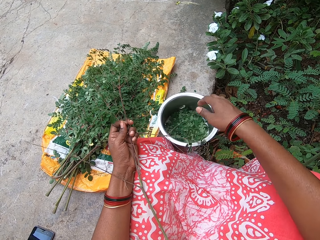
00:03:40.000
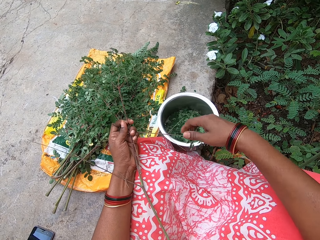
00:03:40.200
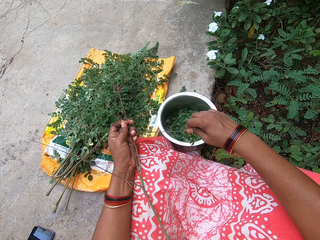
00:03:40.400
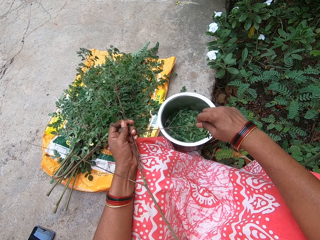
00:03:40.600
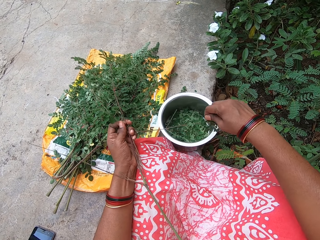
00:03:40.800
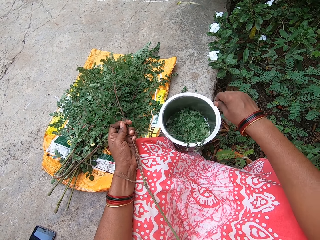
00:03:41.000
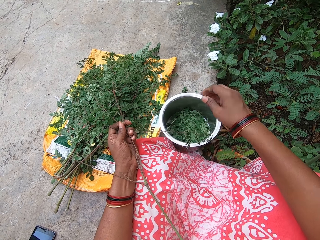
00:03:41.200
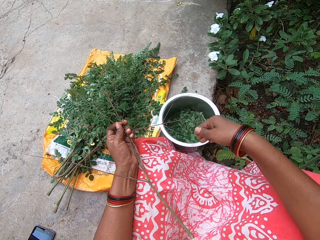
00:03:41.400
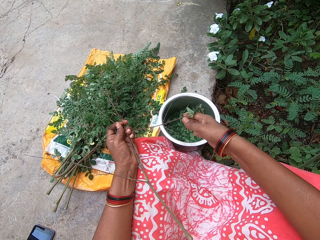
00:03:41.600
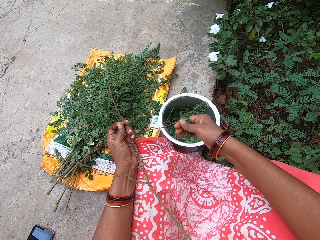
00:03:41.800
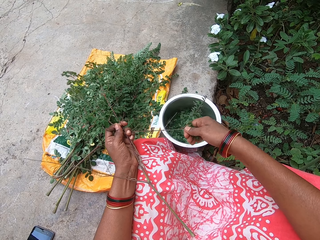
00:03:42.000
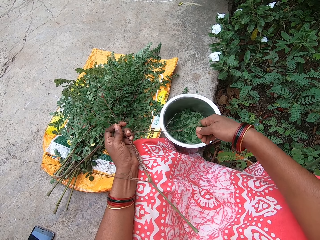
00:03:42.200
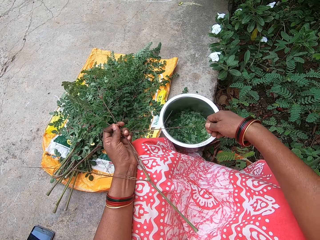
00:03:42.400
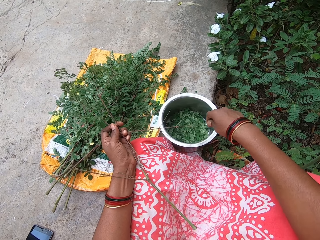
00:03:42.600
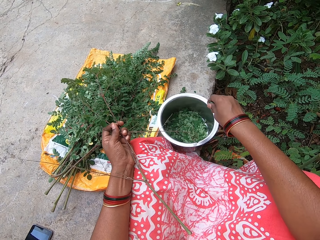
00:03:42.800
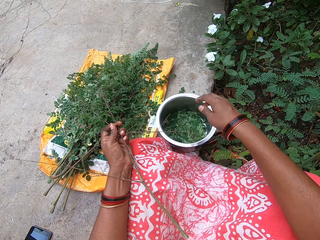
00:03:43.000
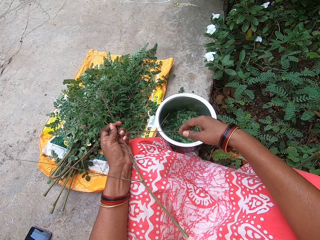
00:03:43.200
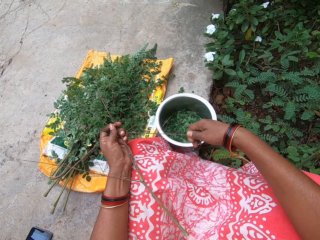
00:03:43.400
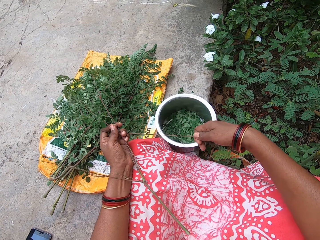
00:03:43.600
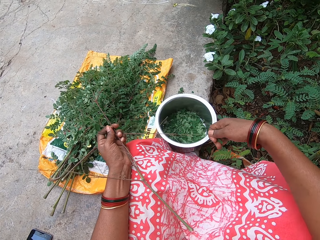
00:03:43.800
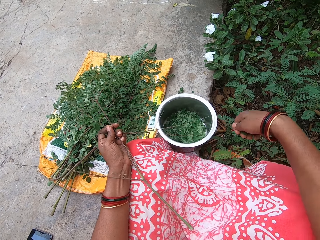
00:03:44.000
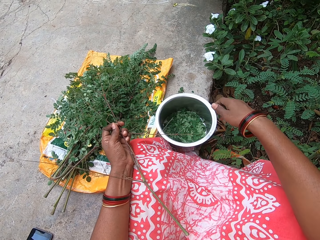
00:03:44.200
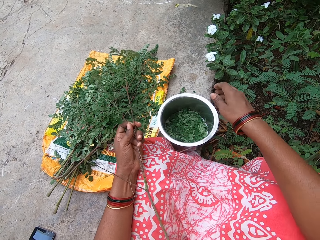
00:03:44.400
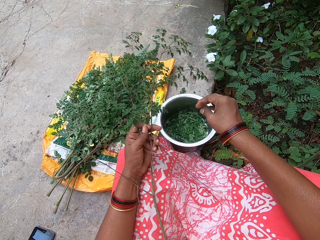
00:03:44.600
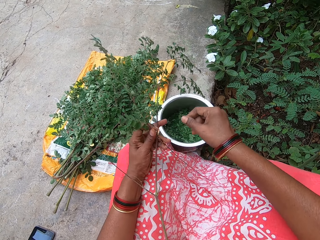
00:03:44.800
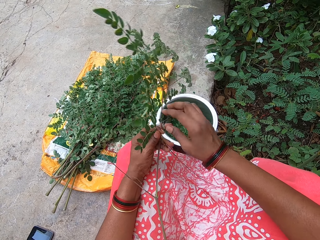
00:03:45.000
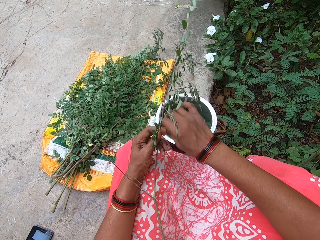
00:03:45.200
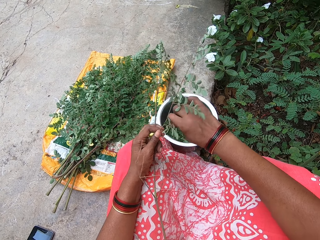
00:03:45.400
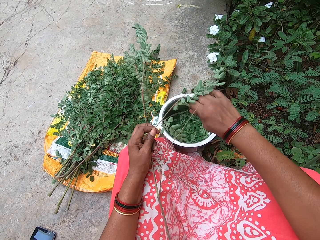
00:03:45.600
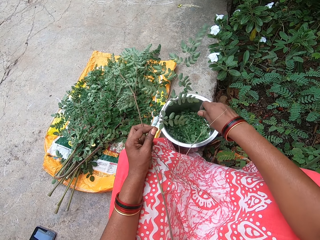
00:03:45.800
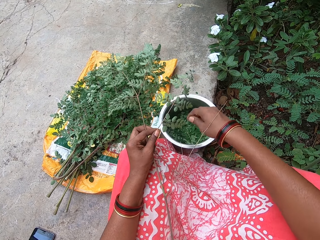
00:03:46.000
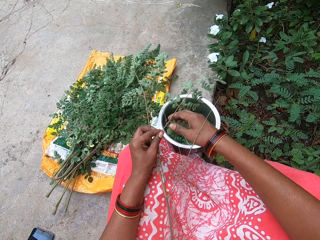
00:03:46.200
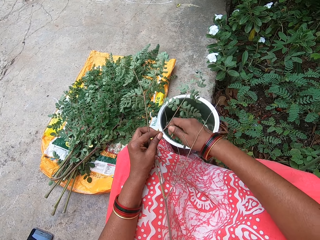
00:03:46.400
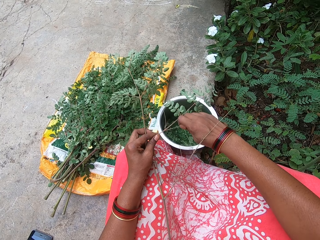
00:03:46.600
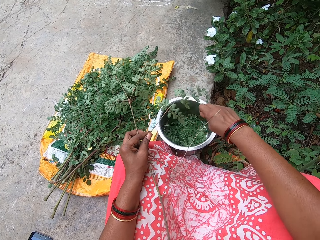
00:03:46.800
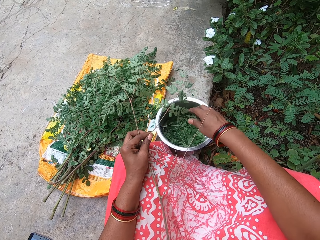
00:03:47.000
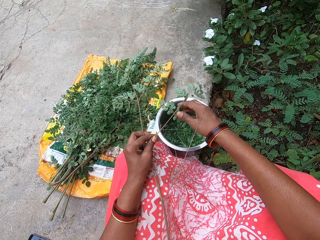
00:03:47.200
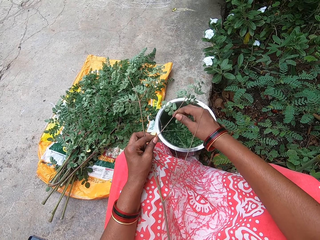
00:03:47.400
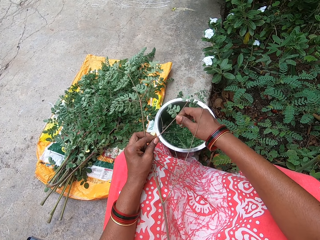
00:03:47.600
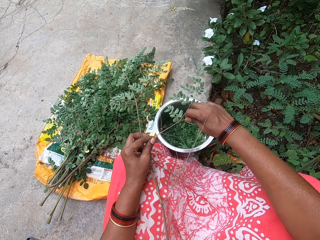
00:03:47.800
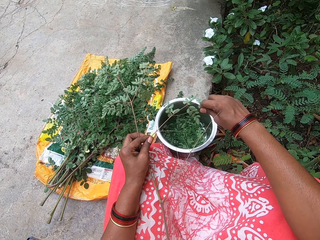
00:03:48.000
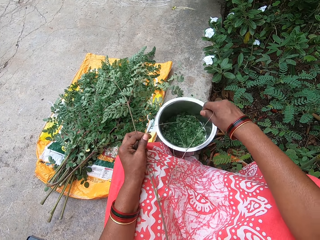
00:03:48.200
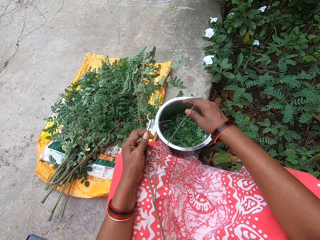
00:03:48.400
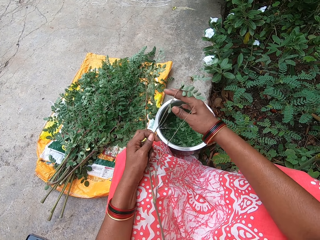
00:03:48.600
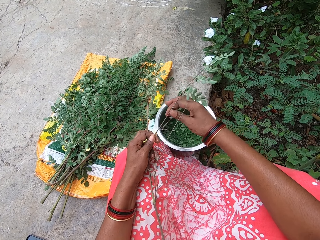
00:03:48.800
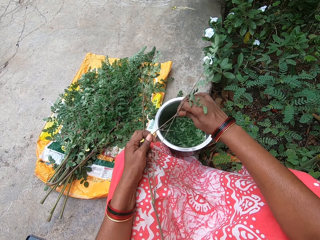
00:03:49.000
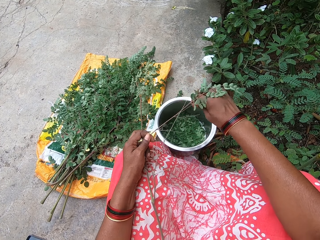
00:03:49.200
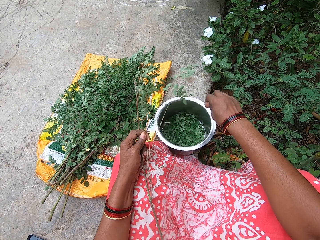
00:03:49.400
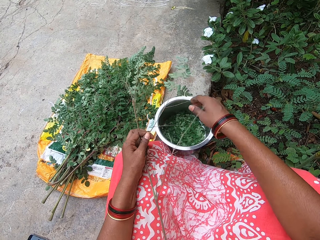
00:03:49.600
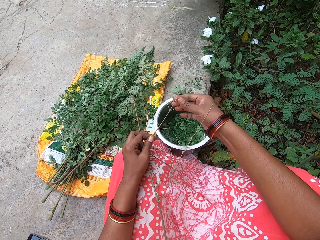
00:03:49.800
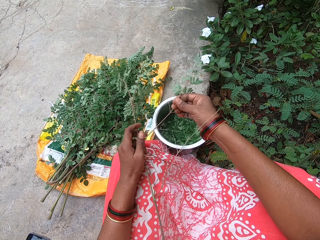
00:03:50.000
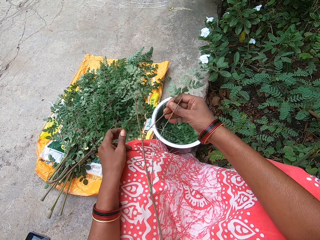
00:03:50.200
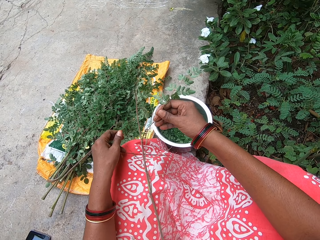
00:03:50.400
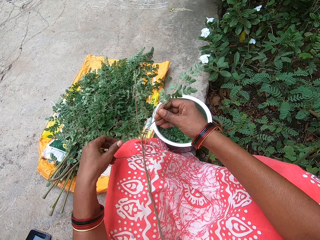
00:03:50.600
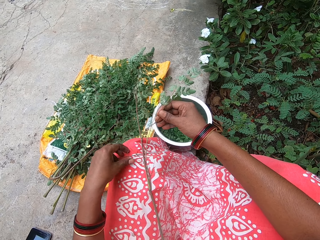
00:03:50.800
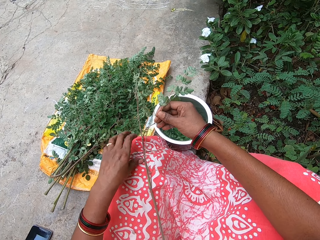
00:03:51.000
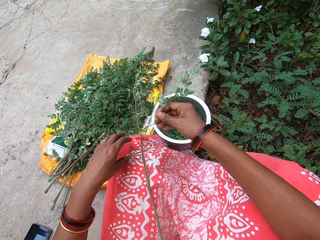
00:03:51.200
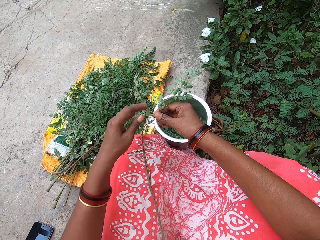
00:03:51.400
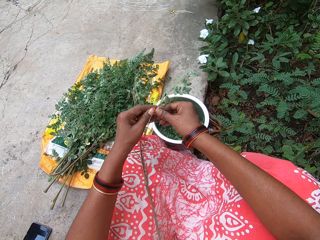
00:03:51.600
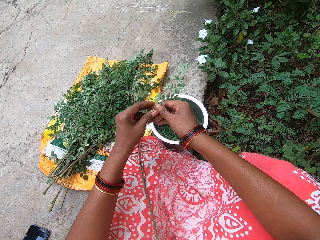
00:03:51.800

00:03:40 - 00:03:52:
The camera wearer puts the leaves in her right hand in the bowl on the ground. She plucks the leaves from the plant stem in her left hand with her right hand. She puts the leaves in her right hand in the bowl on the ground. She plucks the leaves from the plant stem in her left hand with her right hand. She puts the leaves in her right hand in the bowl on the ground. She plucks the leaves from the plant stem in her left hand with her right hand. She puts the leaves in her right hand in the bowl on the ground. She plucks the leaves from the plant stem in her left hand with her right hand. She puts the leaves in her right hand in the bowl on the ground. She plucks the leaves from the plant stem in her left hand with her right hand. She puts the leaves in her right hand in the bowl on the ground. She plucks the leaves from the plant stem in her left hand with her right hand. She puts the leaves in her right hand in the bowl on the ground. She plucks the leaves from the plant stem in her left hand with her right hand. She puts the leaves in her right hand in the bowl on the ground.

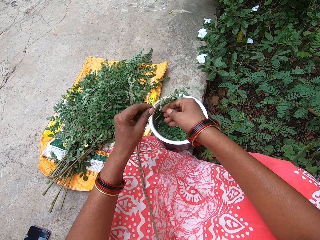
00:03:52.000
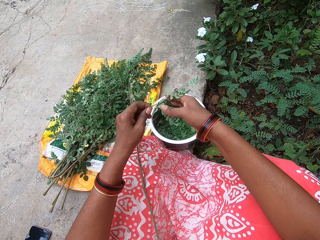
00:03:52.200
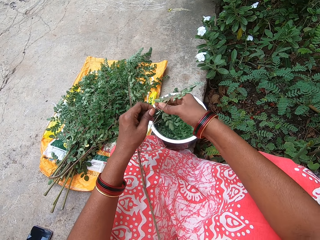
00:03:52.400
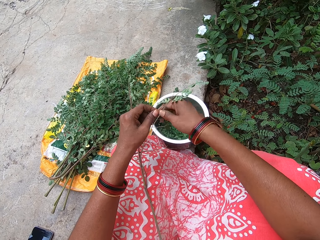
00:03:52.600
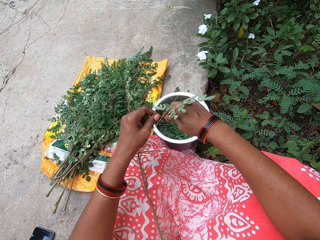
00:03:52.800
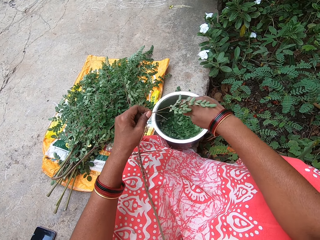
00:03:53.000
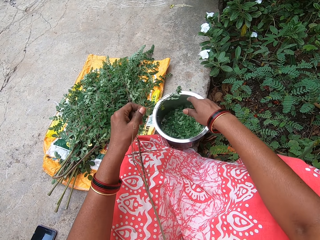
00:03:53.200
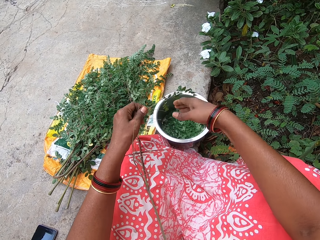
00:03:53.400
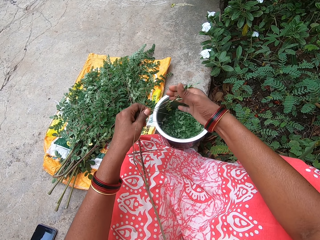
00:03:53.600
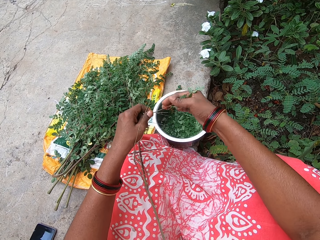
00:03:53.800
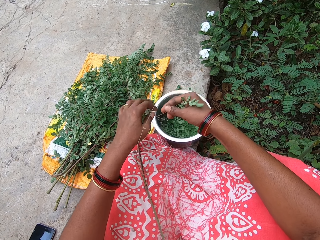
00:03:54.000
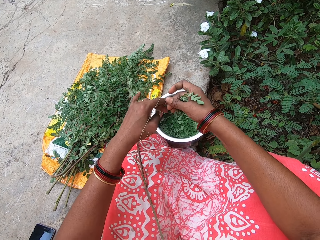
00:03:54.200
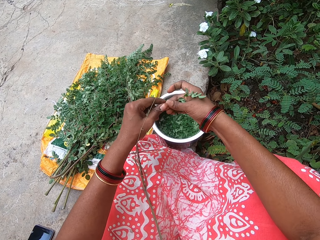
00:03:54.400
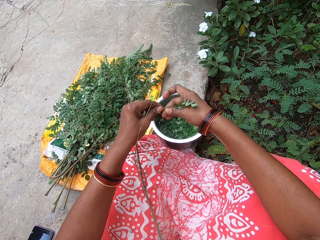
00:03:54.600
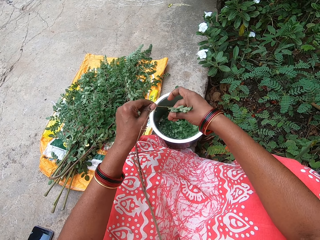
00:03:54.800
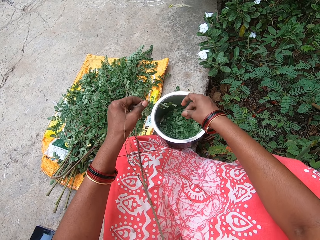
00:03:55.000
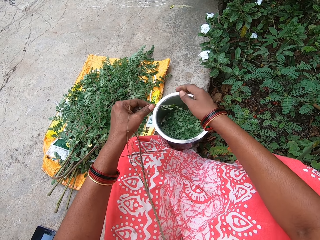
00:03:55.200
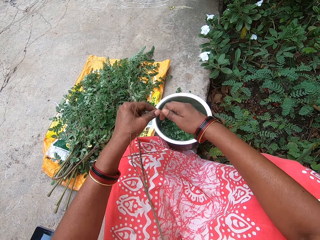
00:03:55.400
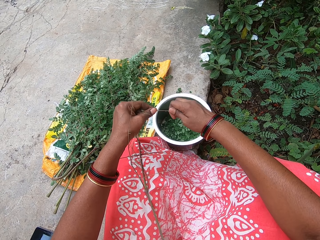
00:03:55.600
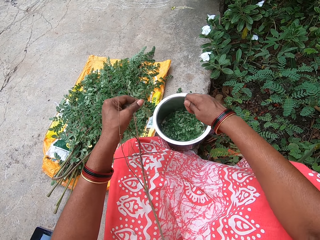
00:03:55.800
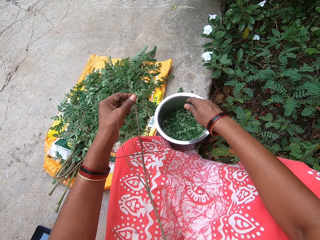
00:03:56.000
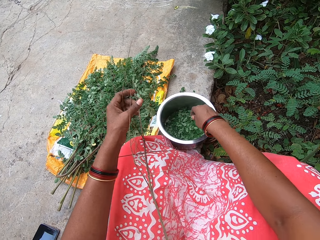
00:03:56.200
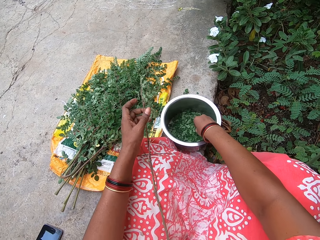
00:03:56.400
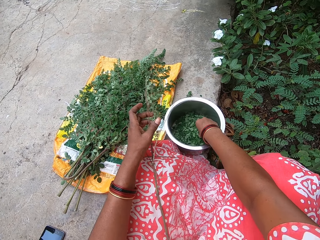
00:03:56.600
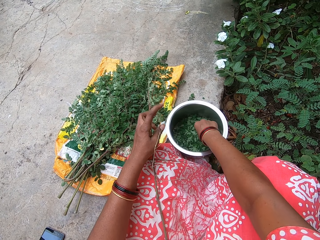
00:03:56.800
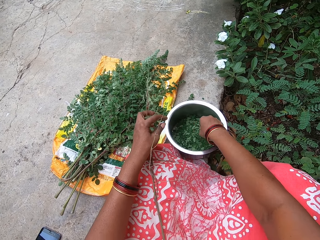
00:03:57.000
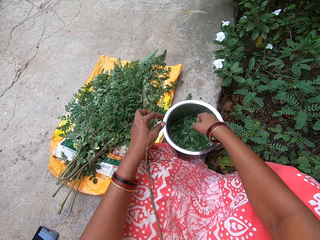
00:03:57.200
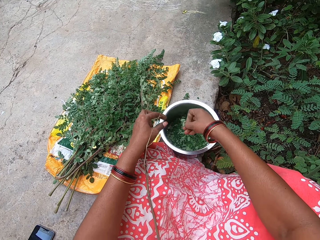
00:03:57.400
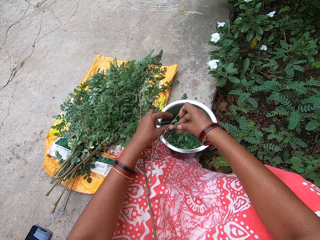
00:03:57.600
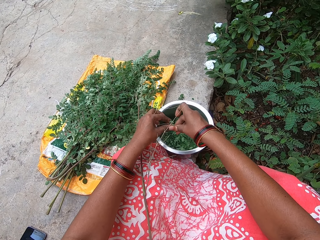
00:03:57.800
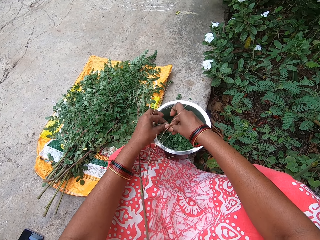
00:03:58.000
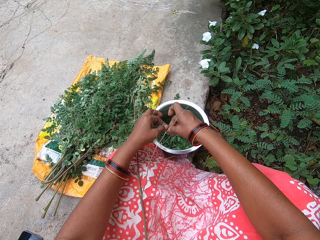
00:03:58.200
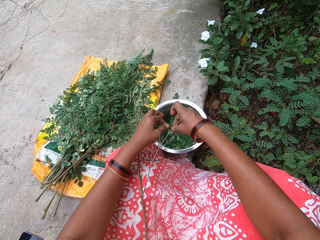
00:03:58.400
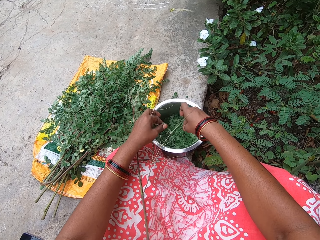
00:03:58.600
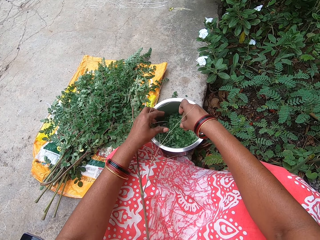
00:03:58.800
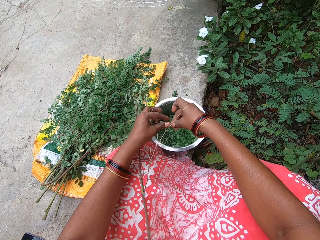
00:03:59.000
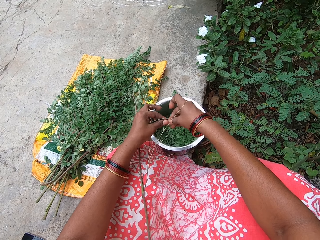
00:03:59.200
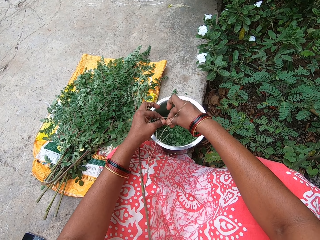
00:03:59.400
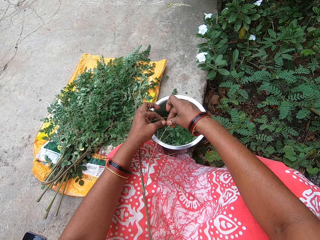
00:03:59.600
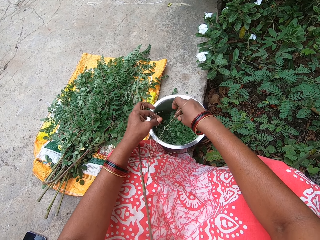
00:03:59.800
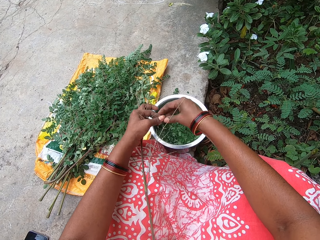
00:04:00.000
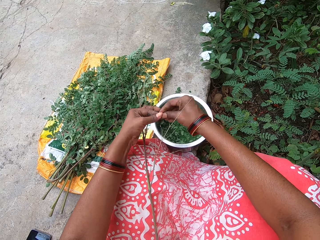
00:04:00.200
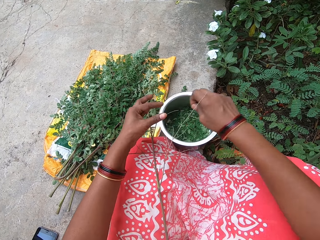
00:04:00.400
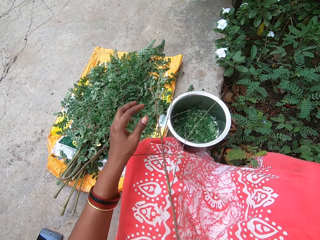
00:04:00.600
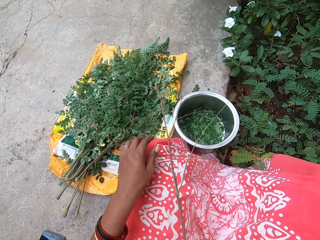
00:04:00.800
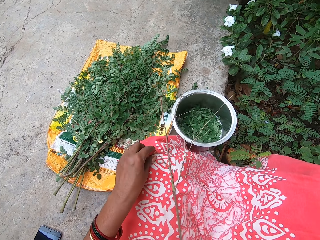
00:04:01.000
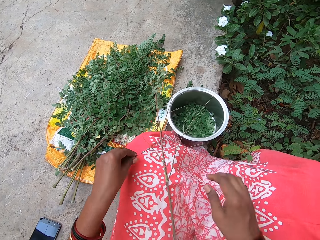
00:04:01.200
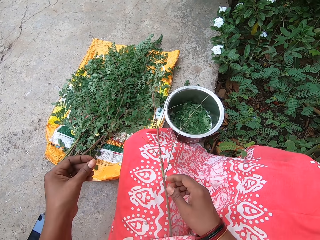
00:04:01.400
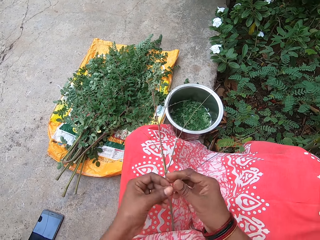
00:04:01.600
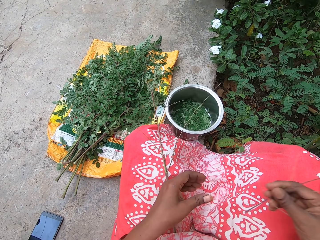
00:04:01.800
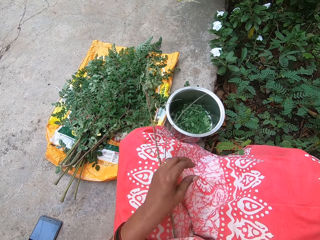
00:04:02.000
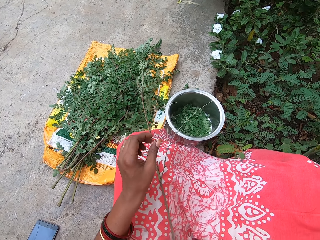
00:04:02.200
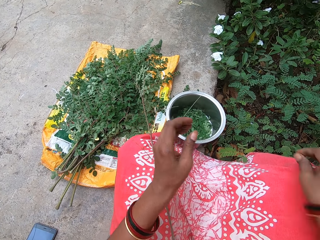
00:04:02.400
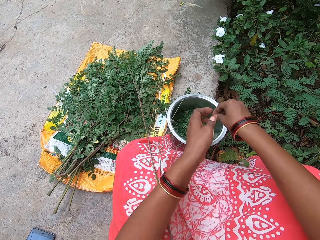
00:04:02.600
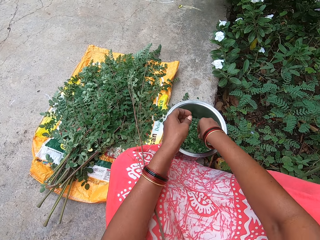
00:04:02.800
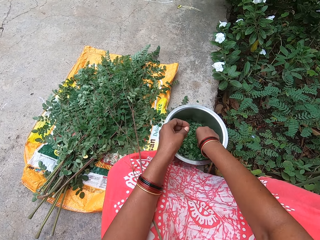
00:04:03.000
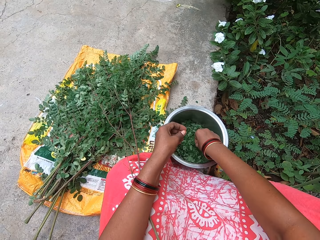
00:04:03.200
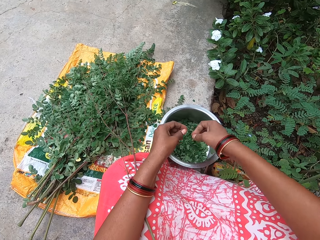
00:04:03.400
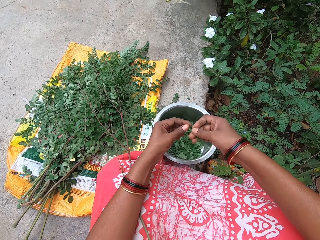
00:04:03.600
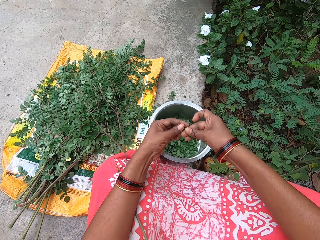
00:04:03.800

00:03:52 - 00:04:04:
The camera wearer plucks the leaves from the plant stem in her left hand with her right hand. She puts the leaves in her right hand in the bowl on the ground. She plucks the leaves from the plant stem in her left hand with her right hand. She puts the leaves in her right hand in the bowl on the ground. She plucks the leaves from the plant stem in her left hand with her right hand. She puts the leaves in her right hand in the bowl on the ground. She takes the leaves from the bowl on the ground with her right hand. She removes the stalk from the leaves in her right hand with her left hand. She passes the stalk from her left hand to her right hand. She throws the stalk in her right hand on the ground. She picks up a plant stem from her lap with her left hand. She passes the plant stem from her left hand to her right hand. She throws the plant stem on the ground with her right hand. She picks up a leaf from the bowl on the ground with her right hand.
